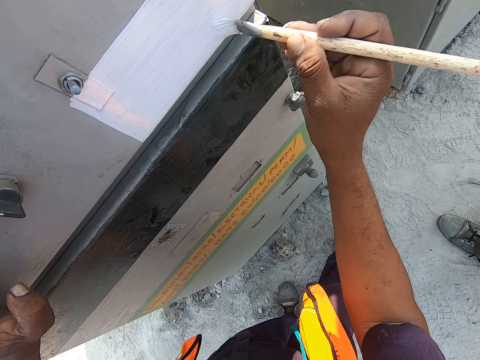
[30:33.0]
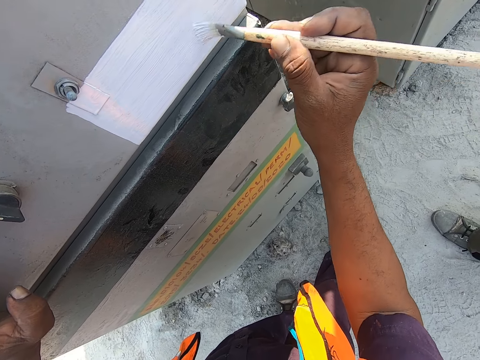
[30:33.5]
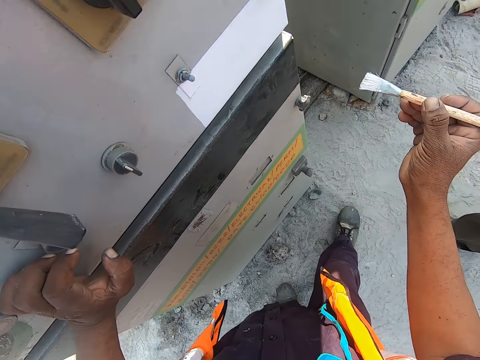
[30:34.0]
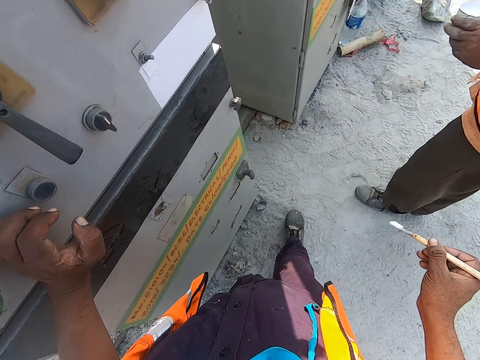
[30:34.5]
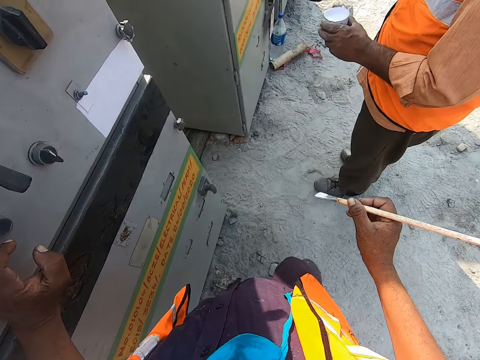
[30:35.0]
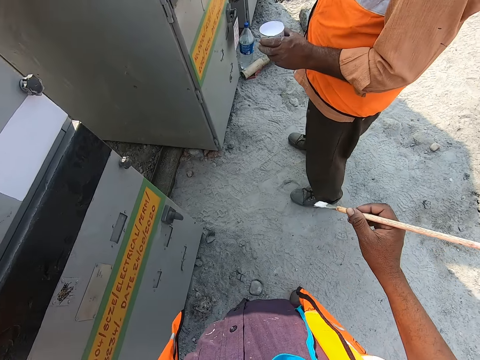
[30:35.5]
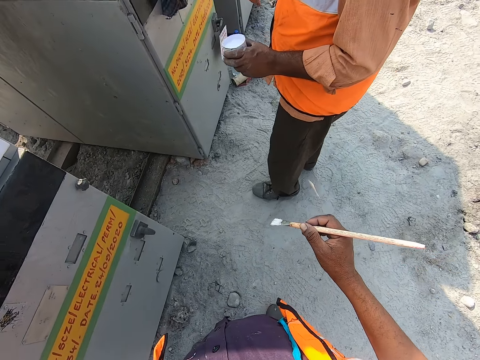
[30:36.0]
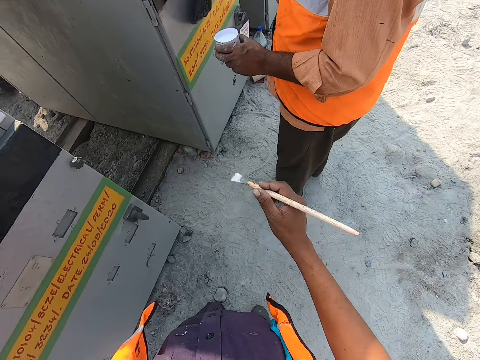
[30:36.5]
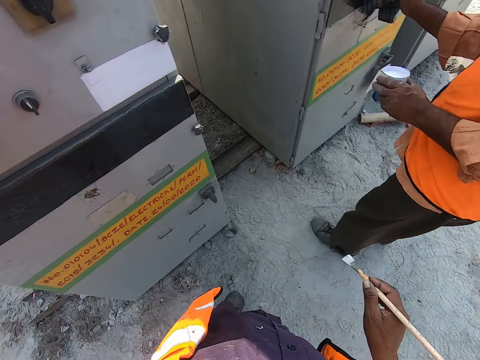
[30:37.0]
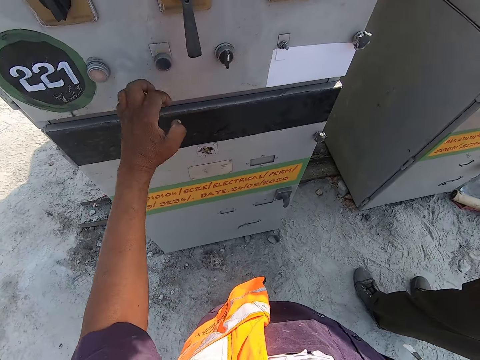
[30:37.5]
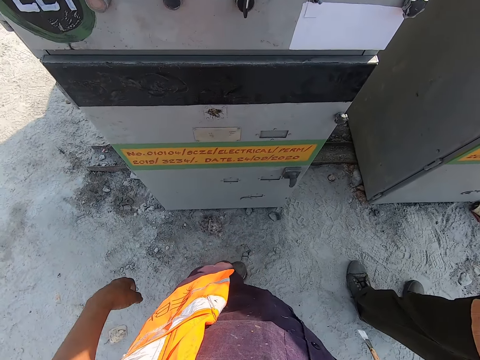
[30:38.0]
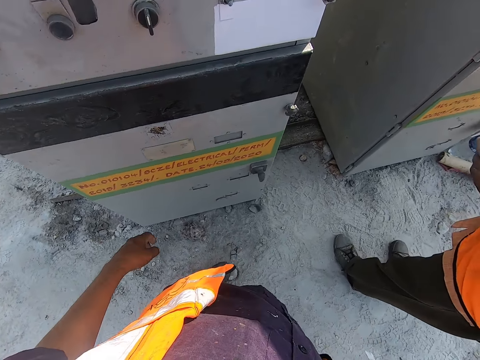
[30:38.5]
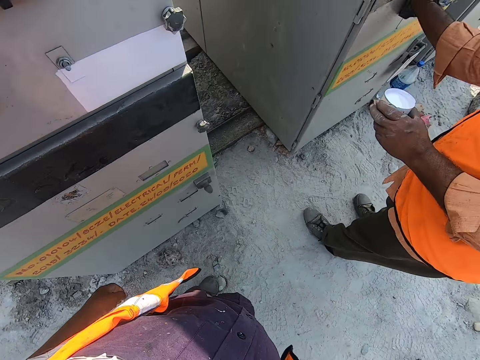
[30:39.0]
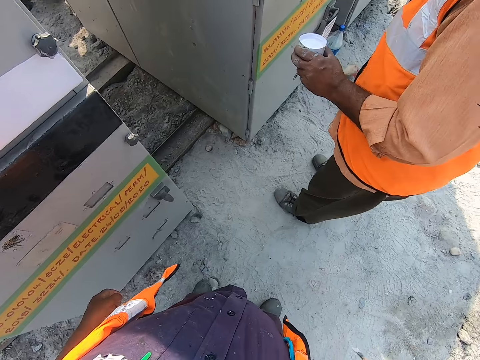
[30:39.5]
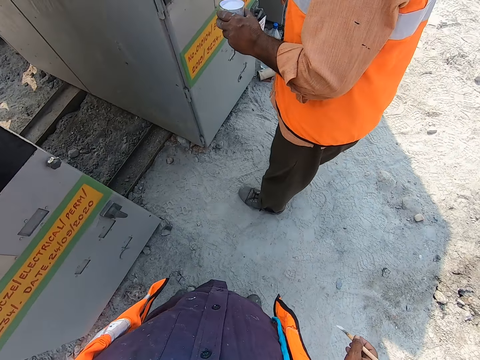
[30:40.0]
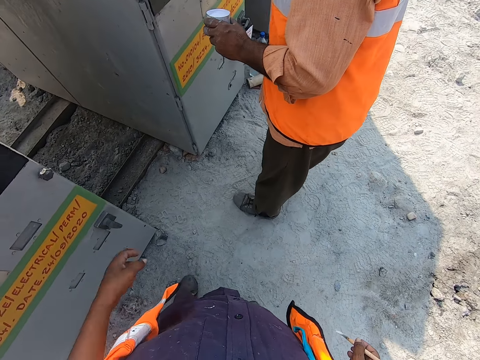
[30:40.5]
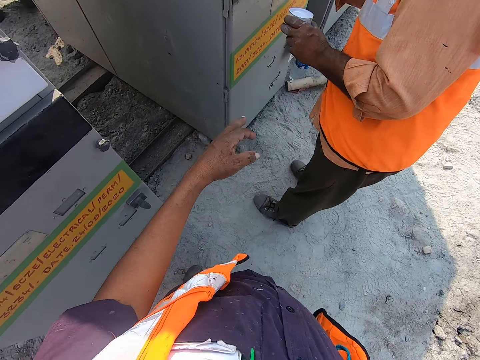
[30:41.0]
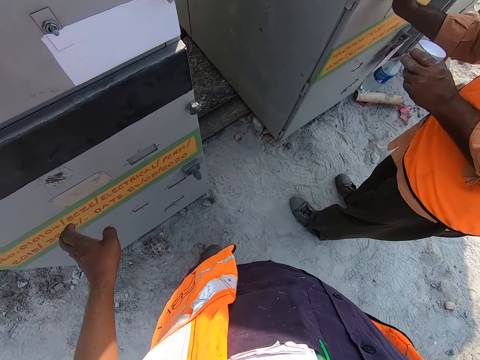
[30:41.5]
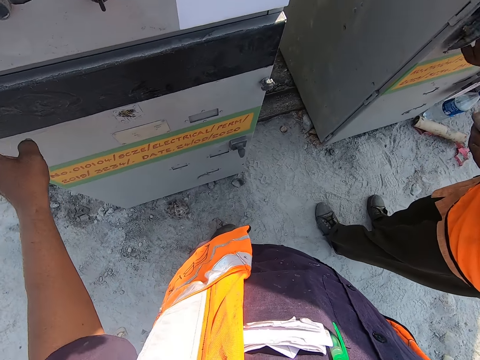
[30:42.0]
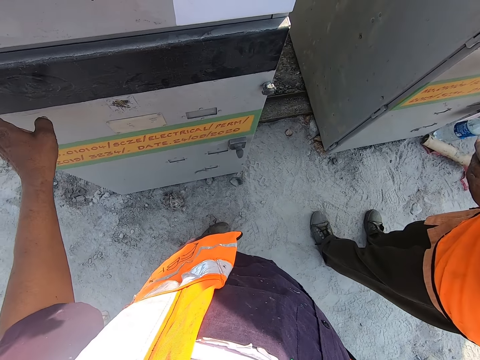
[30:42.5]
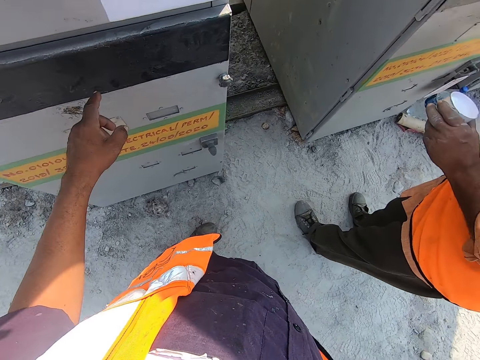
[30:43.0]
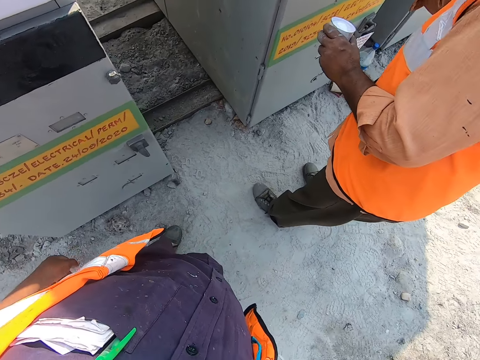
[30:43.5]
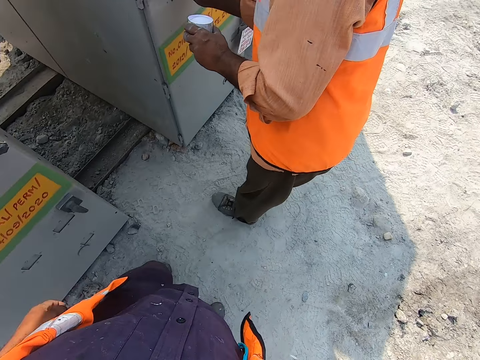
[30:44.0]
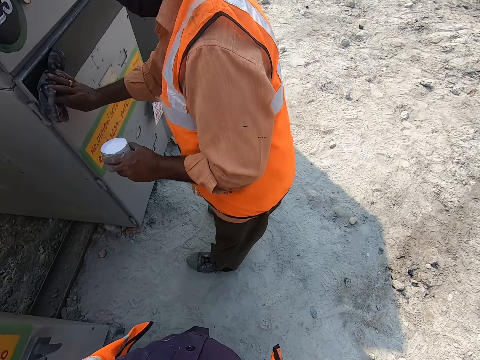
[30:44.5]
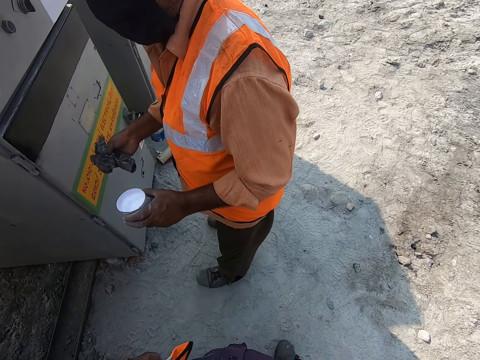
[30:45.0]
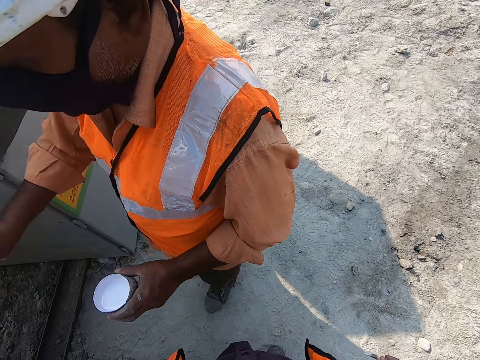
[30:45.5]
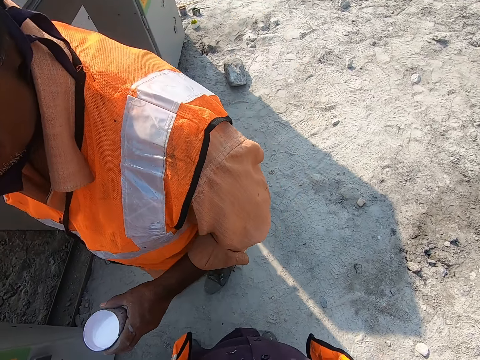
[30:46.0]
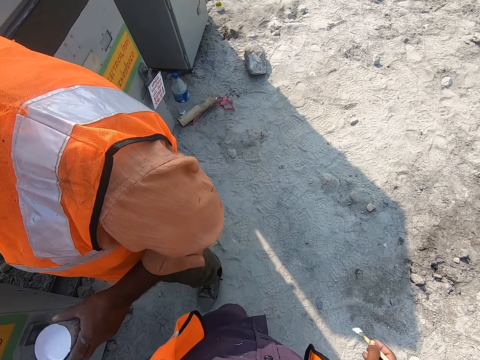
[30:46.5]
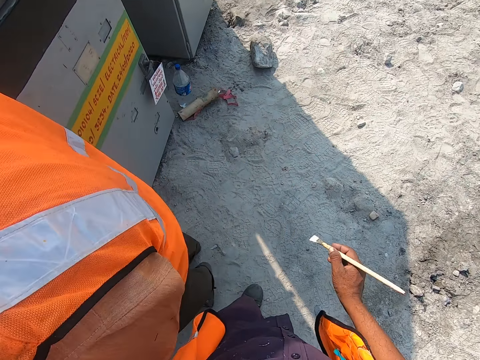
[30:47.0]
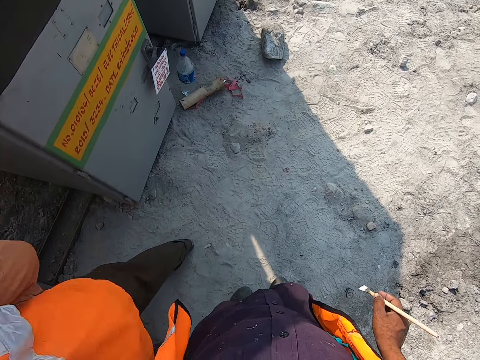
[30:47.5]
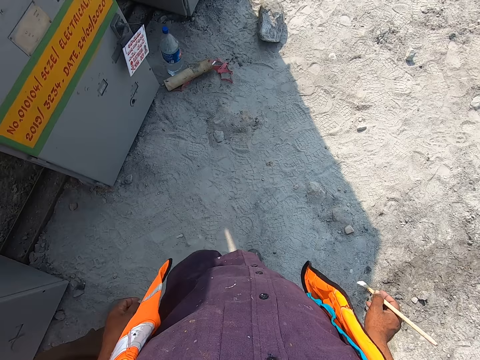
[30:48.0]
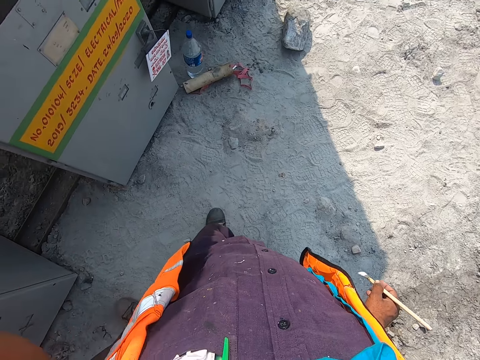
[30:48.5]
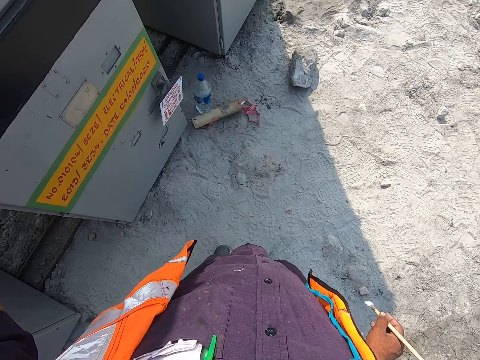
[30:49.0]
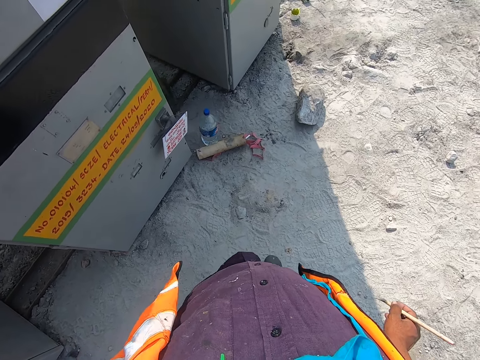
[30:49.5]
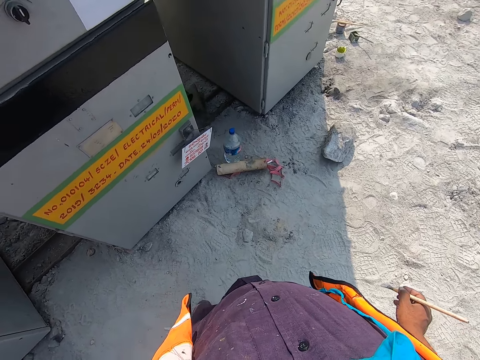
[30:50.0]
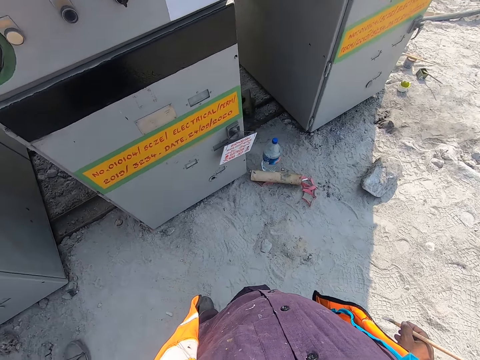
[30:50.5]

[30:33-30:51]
The camera wearer moves. A man wipes something. The camera wearer interacts with the man. They point at something. They touch something. The man moves around. The camera wearer walks. They move around.

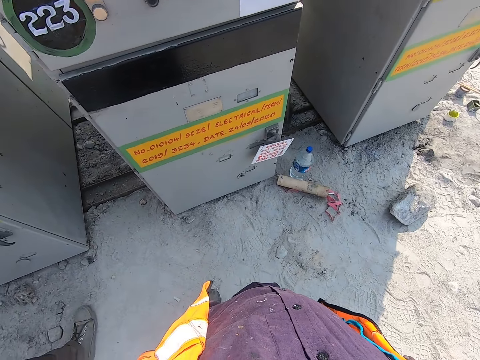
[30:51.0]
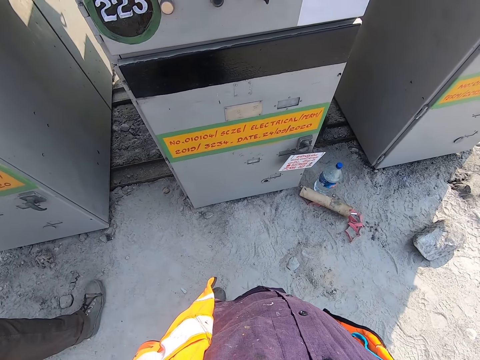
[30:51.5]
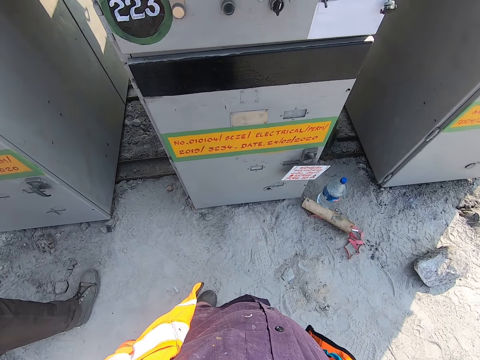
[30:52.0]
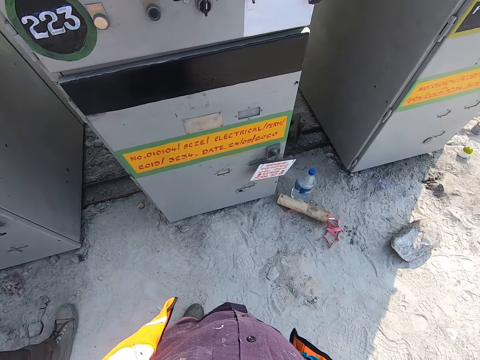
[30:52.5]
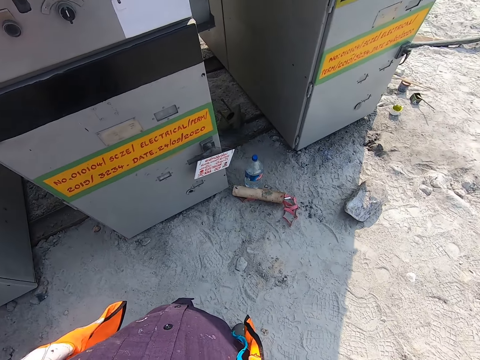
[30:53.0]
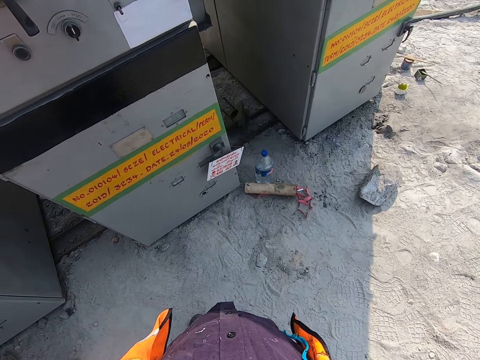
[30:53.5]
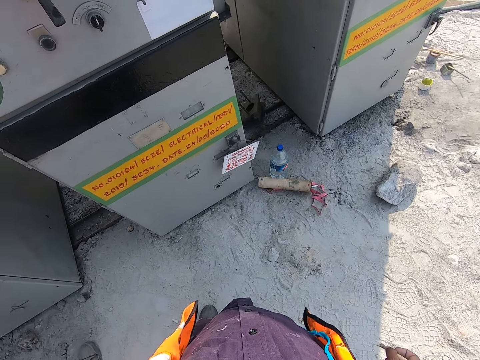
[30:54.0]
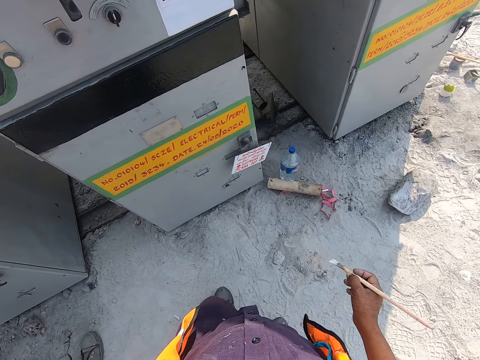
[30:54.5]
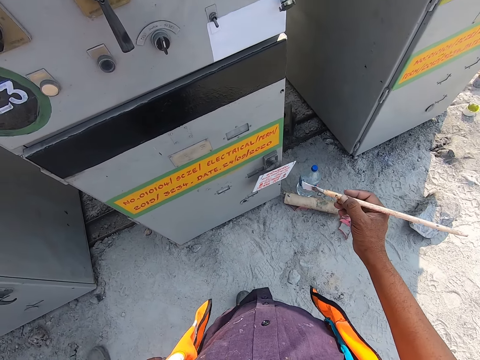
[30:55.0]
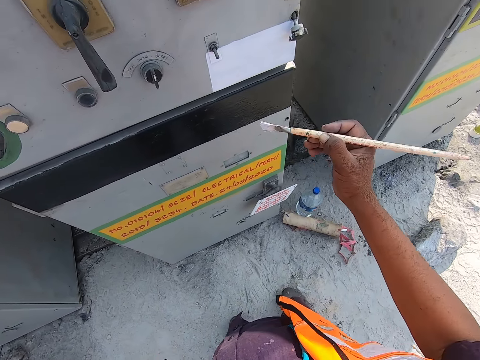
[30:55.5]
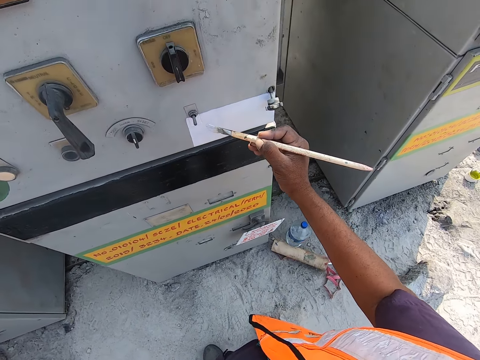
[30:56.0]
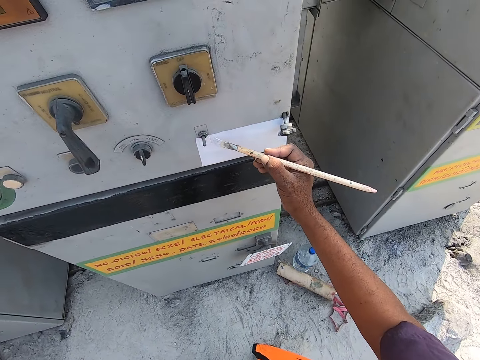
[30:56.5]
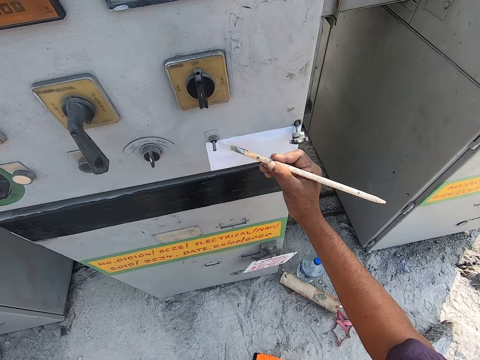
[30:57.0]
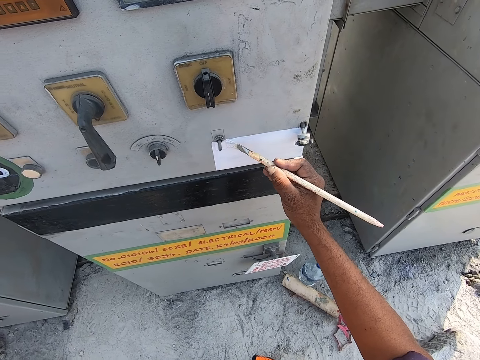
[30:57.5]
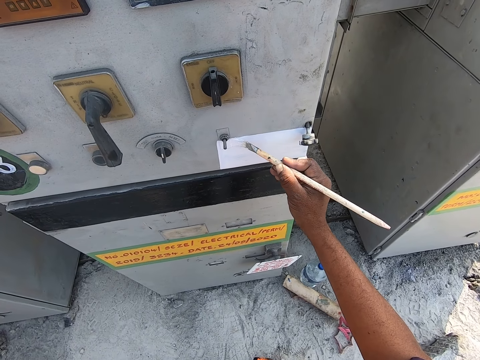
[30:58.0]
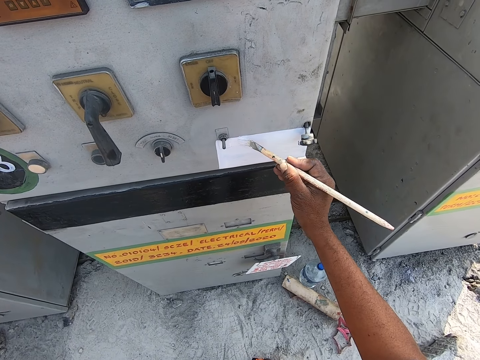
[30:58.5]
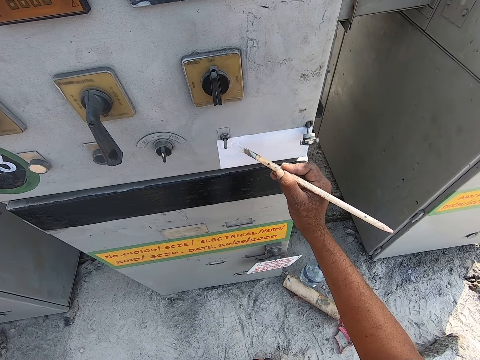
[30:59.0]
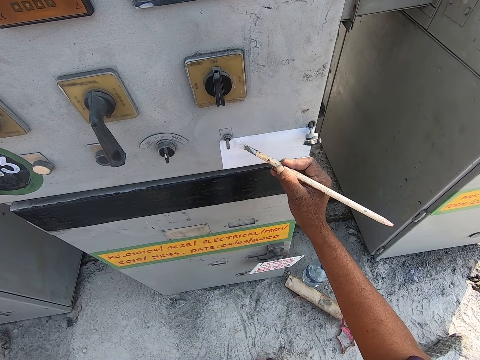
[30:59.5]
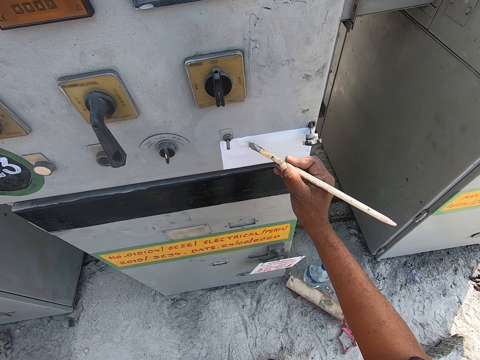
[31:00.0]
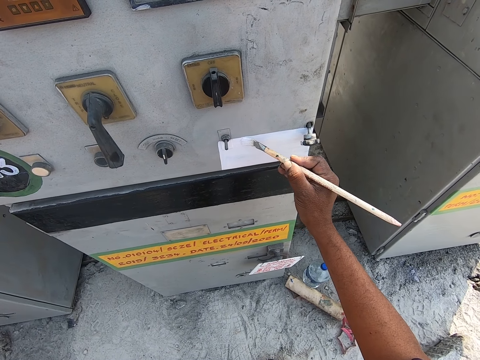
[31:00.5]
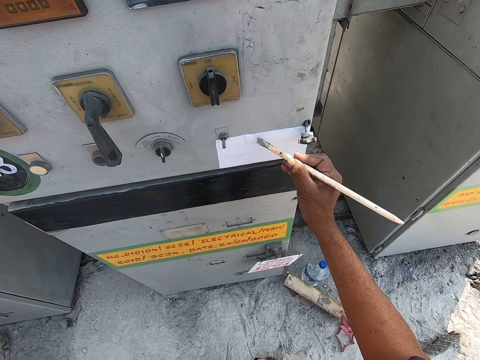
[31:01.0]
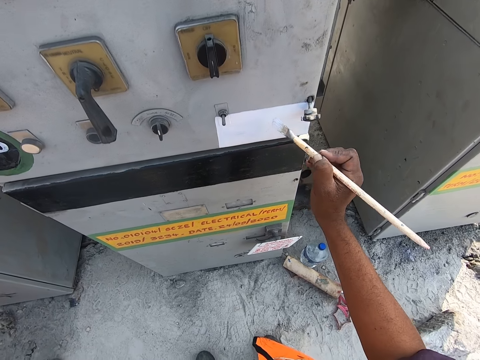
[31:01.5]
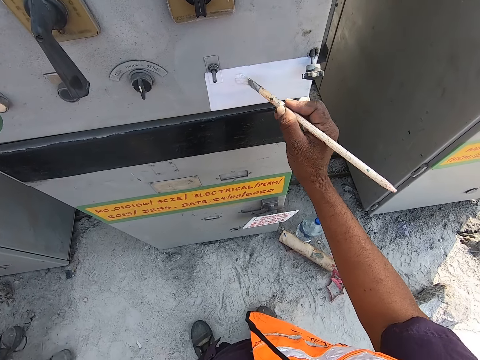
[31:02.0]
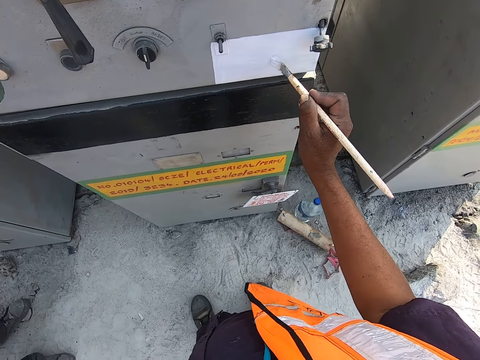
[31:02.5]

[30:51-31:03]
The camera wearer looks around. They apply paint on the machine.
